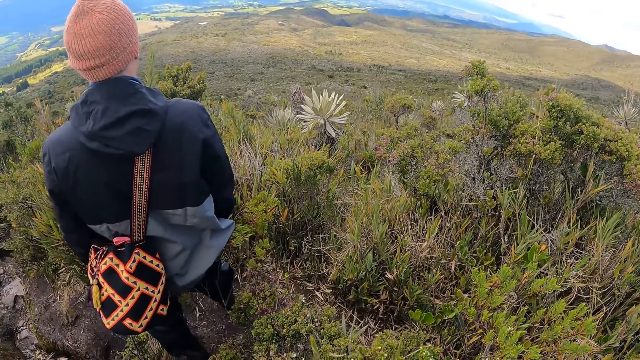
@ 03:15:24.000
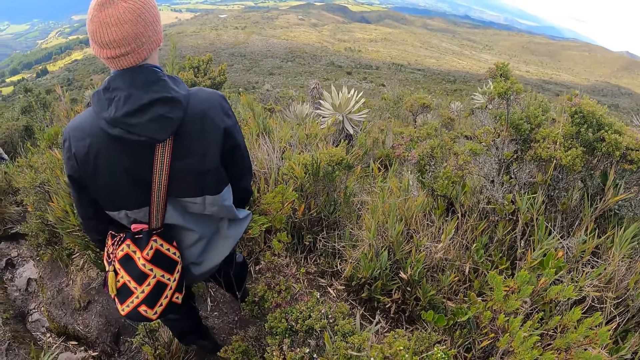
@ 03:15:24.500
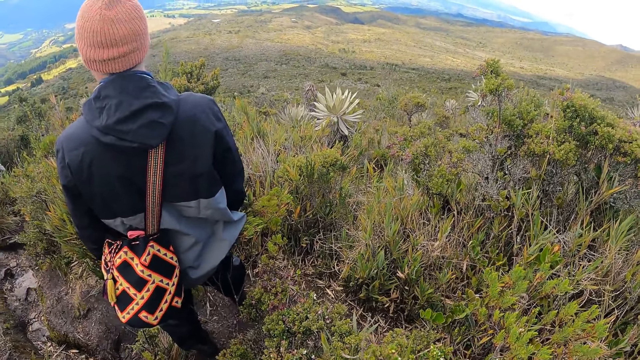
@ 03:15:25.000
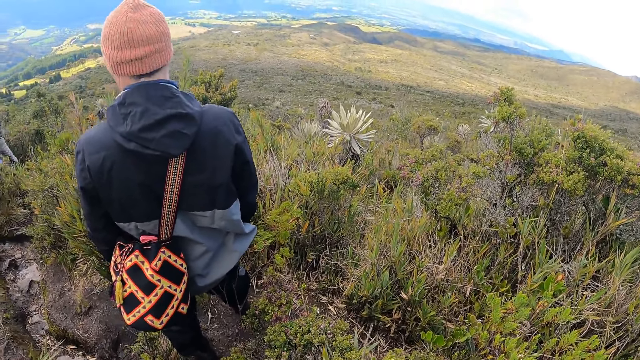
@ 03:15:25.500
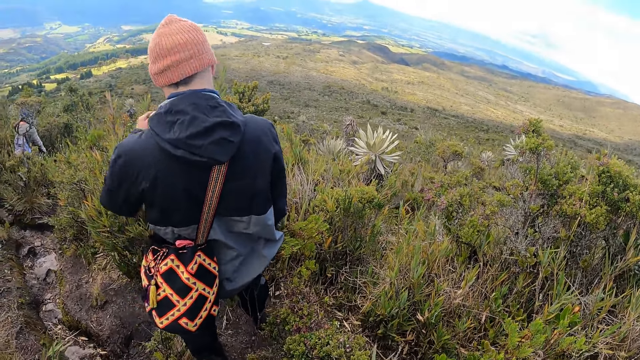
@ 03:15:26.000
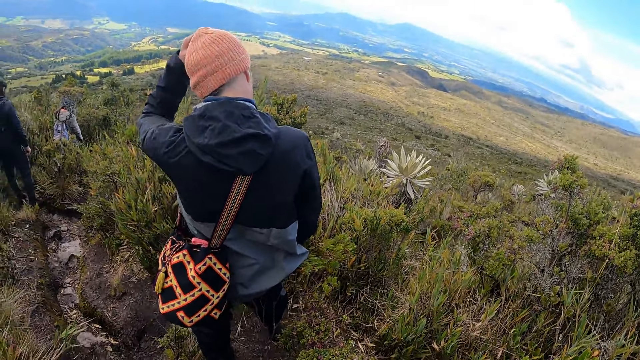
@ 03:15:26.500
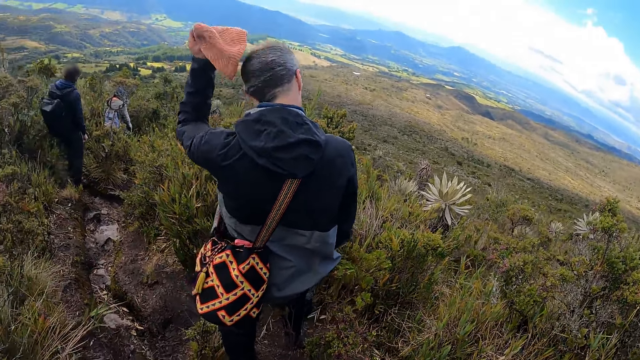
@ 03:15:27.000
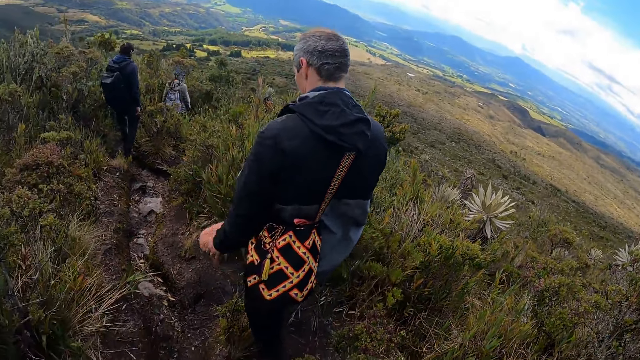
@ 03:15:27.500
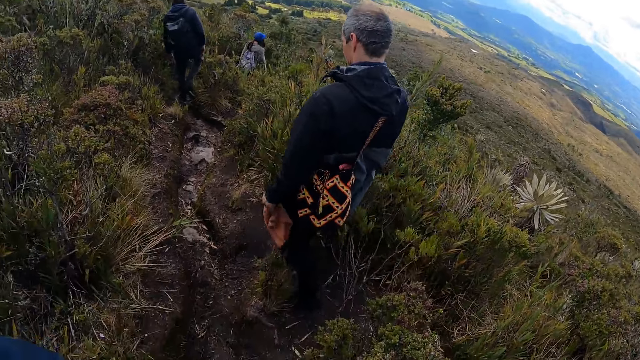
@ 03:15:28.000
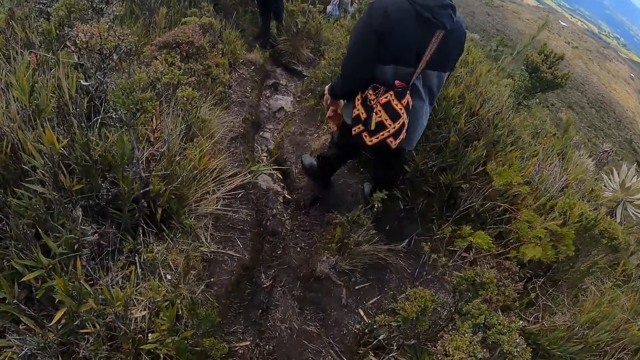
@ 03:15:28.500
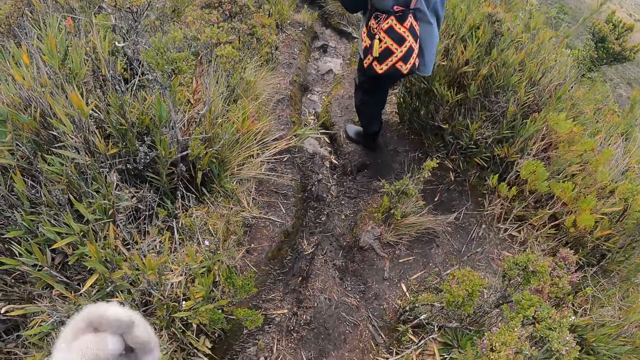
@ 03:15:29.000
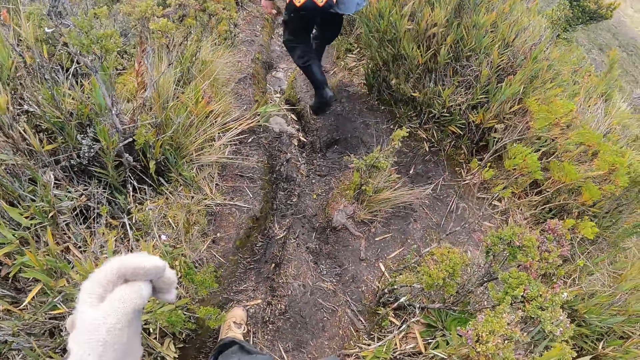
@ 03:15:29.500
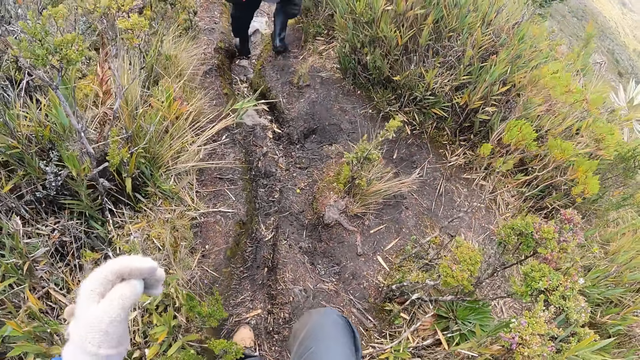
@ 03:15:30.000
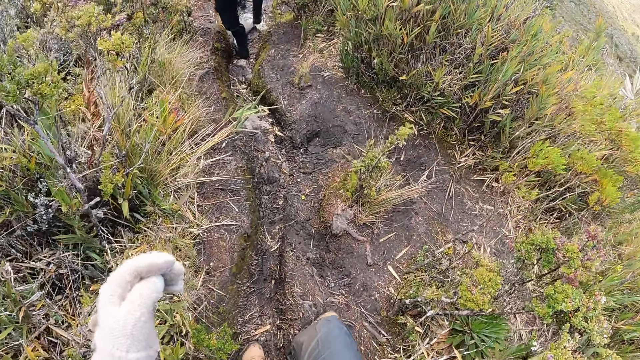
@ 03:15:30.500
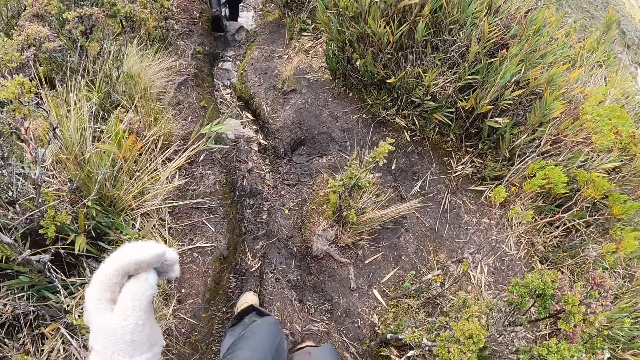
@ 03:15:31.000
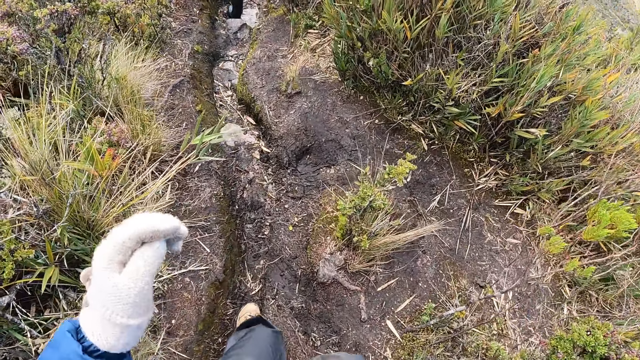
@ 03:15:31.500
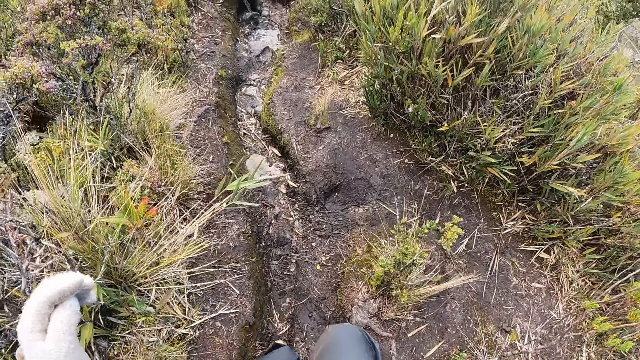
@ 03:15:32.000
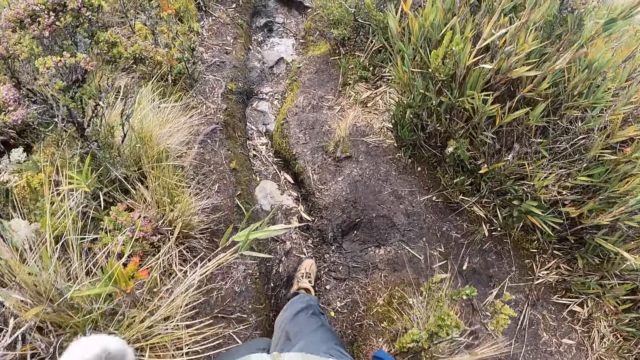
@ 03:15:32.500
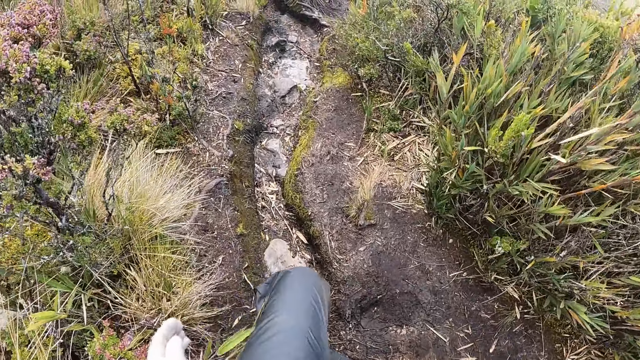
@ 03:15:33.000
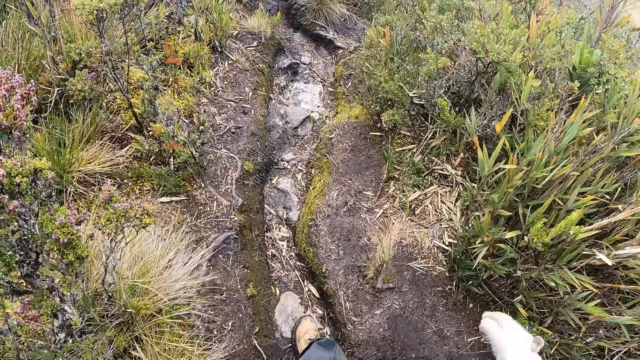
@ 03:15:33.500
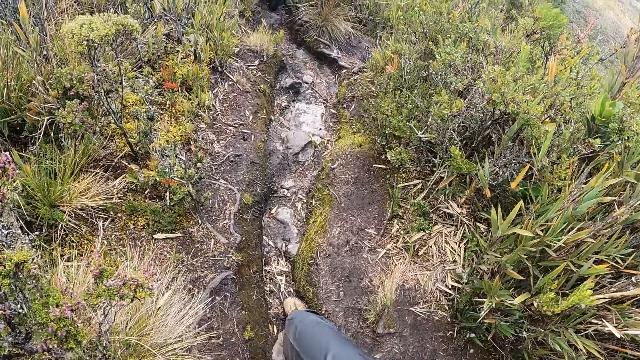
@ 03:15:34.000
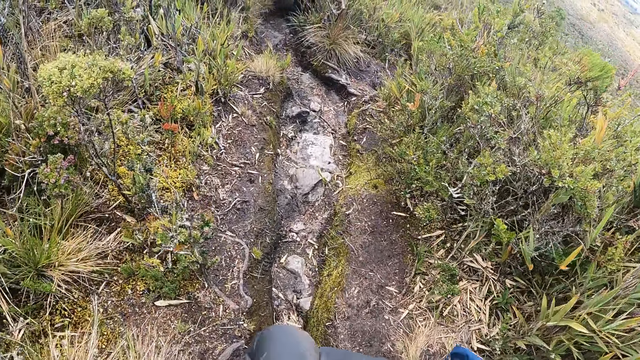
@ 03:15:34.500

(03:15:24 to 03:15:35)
The camera wearer removes a cap from his head with his left hand. He walks on the stepped pathway with the group of people.

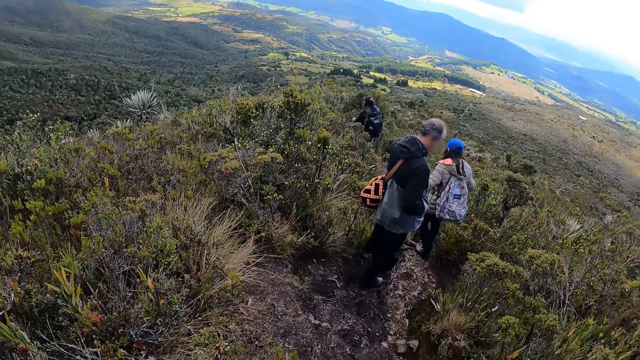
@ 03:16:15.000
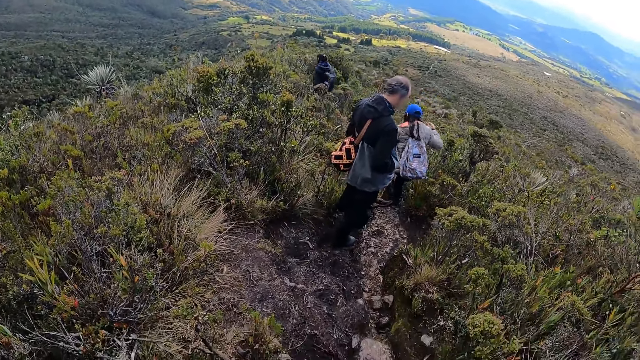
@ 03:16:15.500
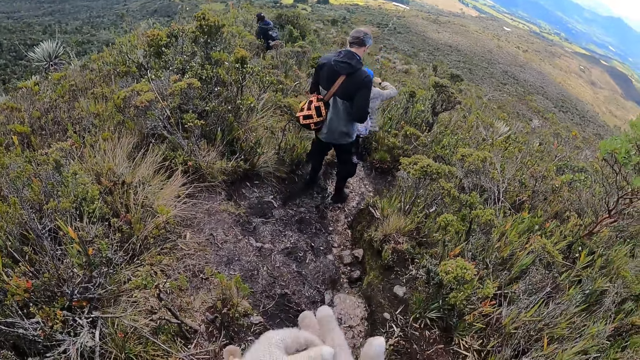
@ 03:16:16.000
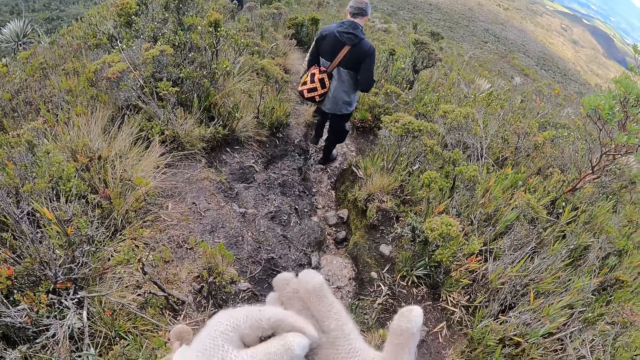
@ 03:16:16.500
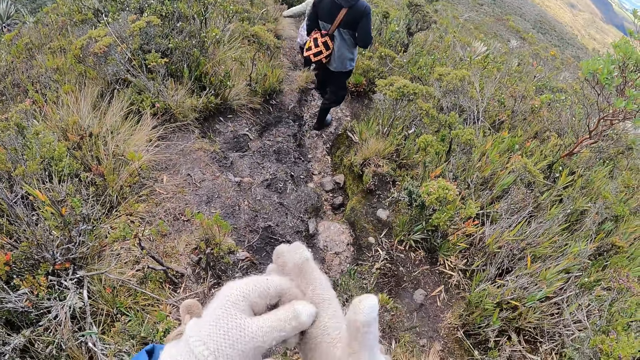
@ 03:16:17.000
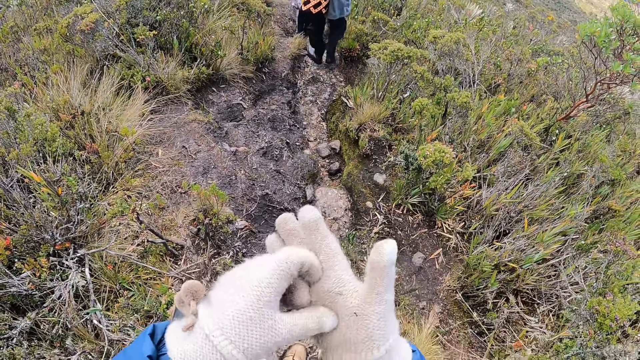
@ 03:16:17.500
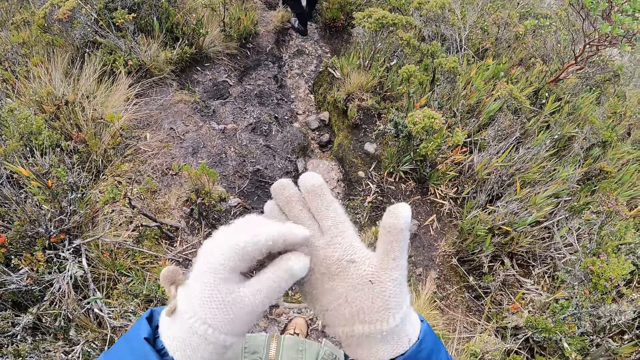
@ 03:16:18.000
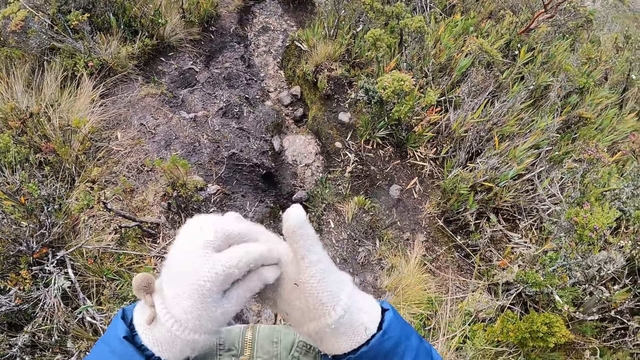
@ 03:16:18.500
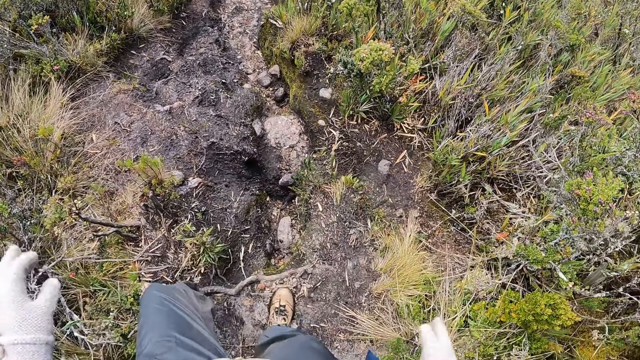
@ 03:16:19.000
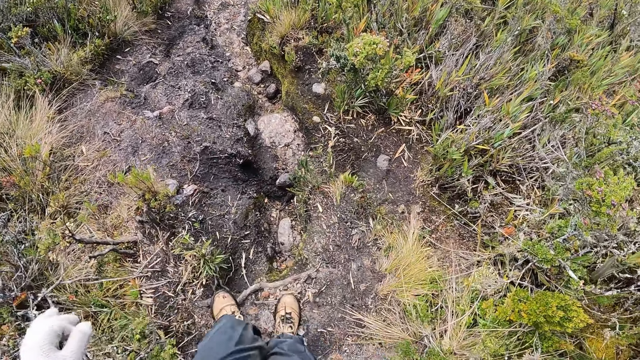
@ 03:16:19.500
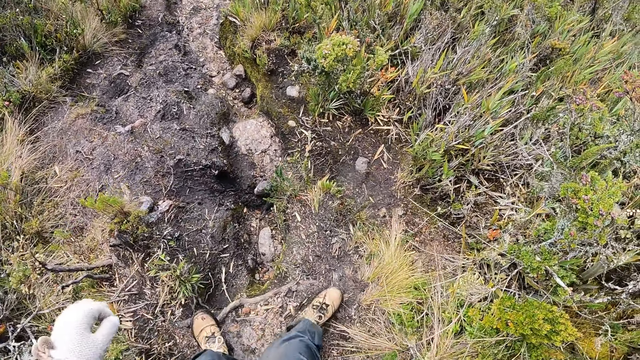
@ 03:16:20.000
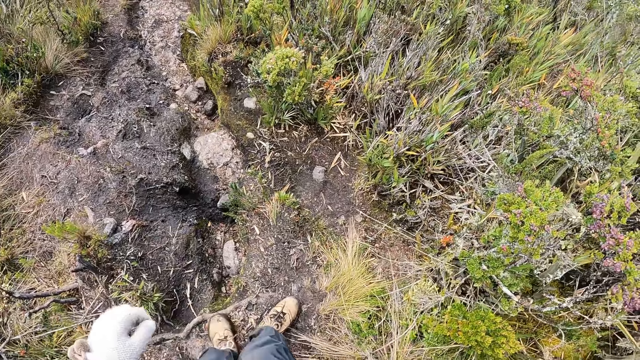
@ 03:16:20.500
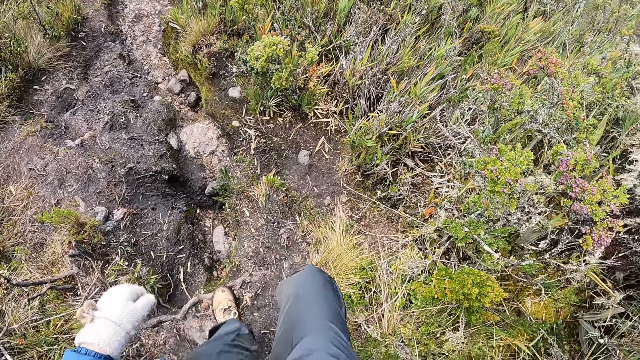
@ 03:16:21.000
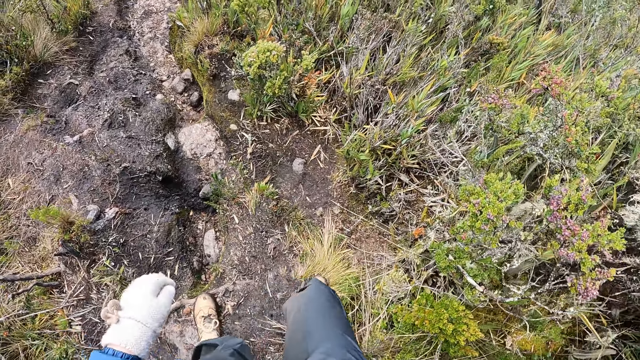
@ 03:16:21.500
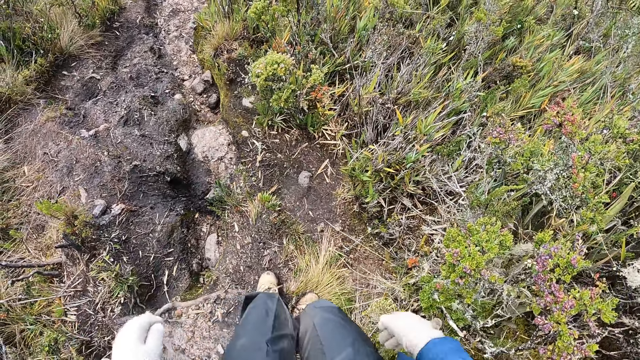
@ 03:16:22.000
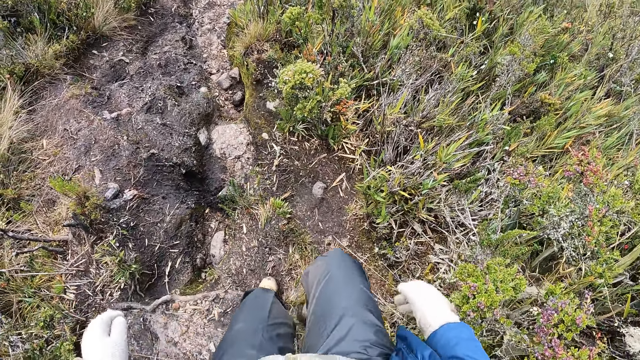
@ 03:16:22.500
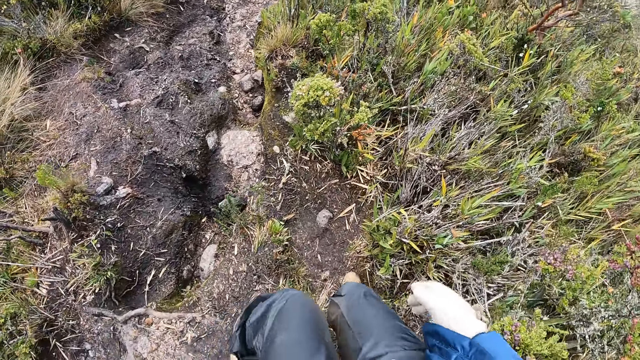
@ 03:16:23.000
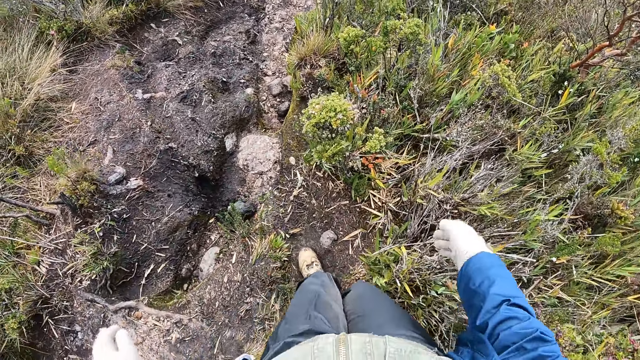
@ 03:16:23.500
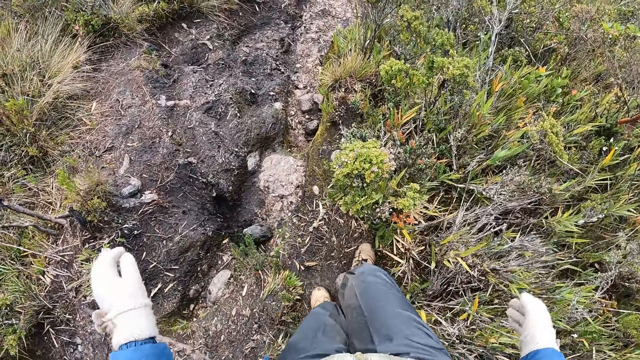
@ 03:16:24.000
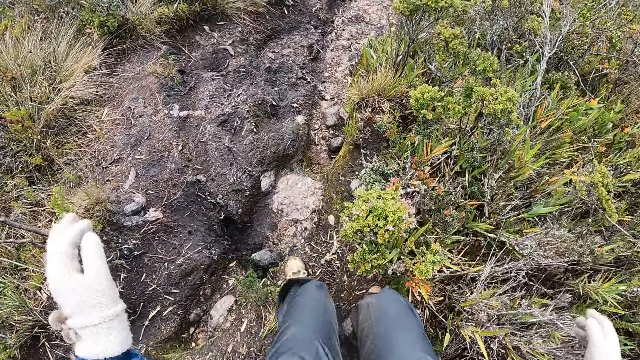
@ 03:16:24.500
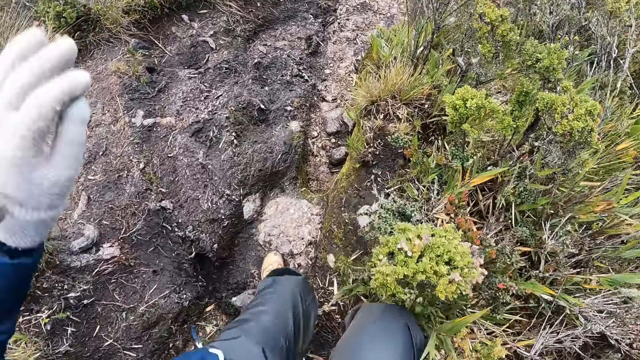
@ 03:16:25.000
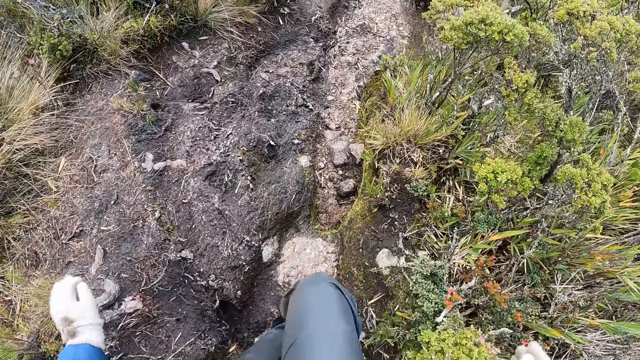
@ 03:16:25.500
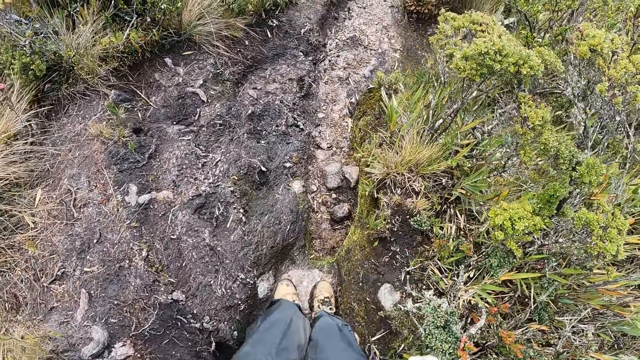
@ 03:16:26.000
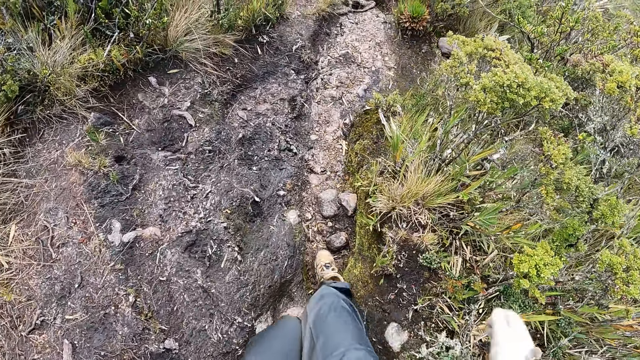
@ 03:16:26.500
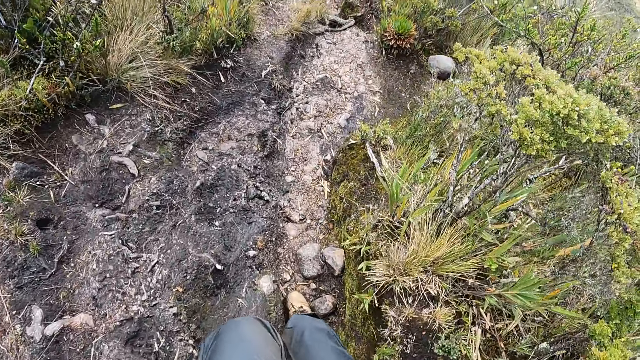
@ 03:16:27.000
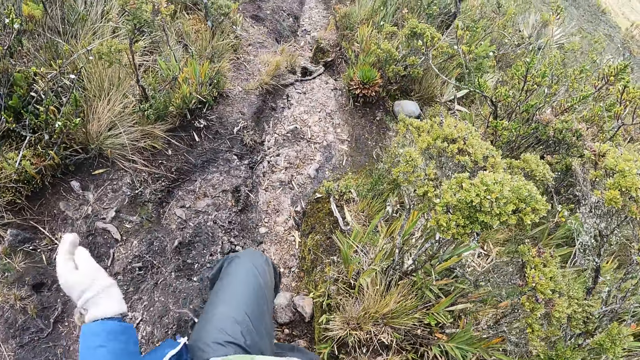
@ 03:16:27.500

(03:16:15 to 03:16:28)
The camera wearer touches a glove on her right hand with her left hand. She walks on the stepped pathway with the group of people.
